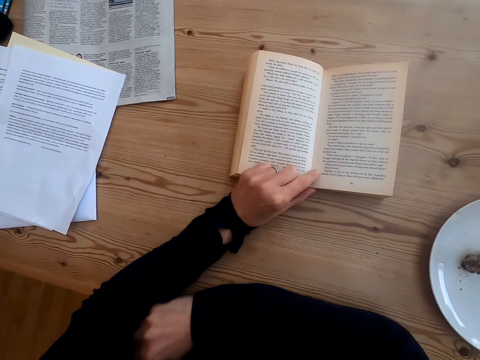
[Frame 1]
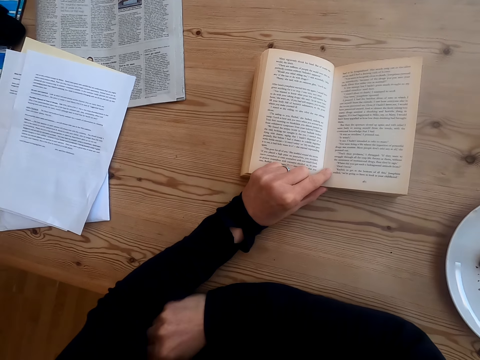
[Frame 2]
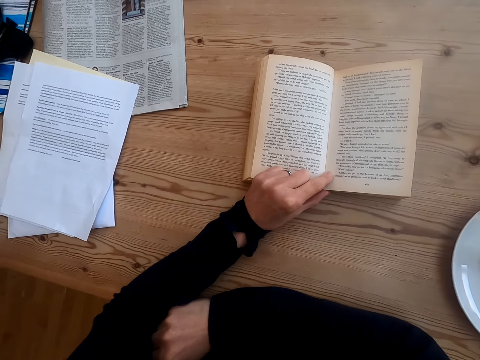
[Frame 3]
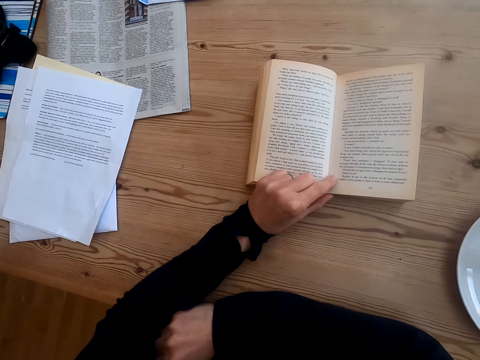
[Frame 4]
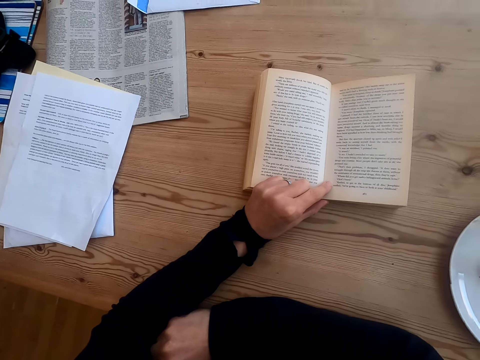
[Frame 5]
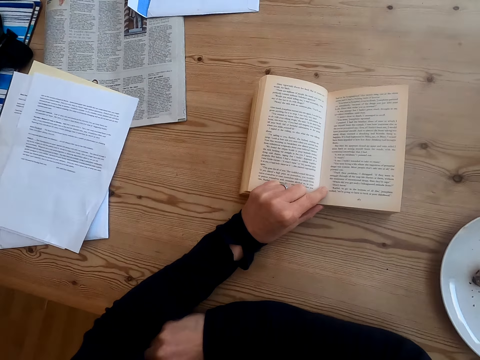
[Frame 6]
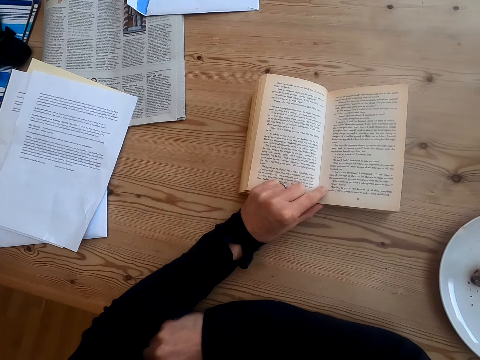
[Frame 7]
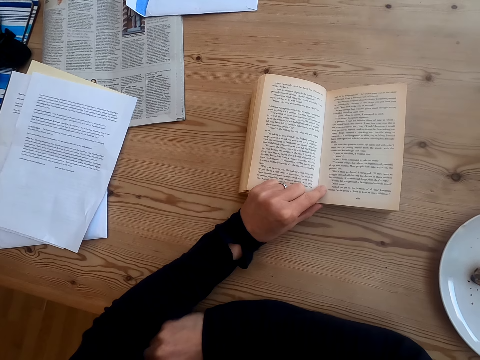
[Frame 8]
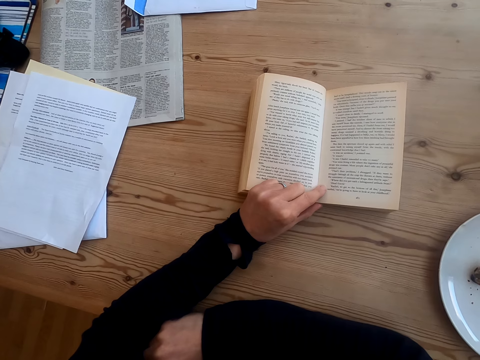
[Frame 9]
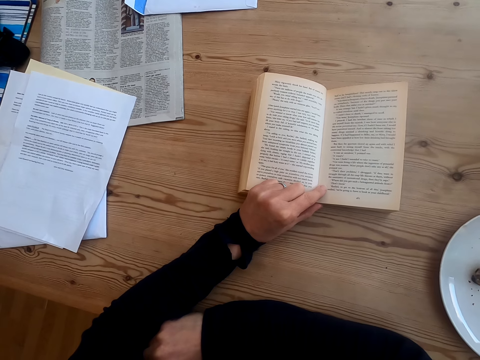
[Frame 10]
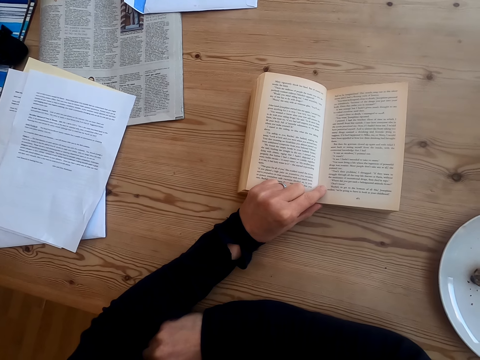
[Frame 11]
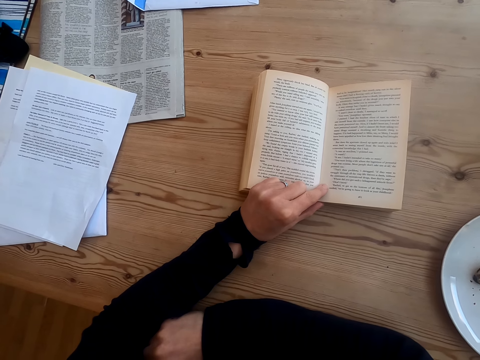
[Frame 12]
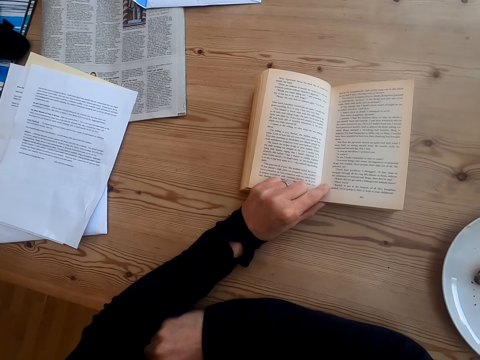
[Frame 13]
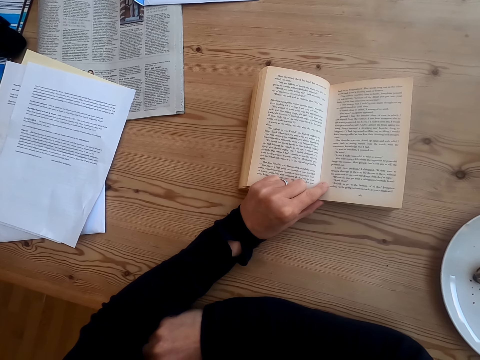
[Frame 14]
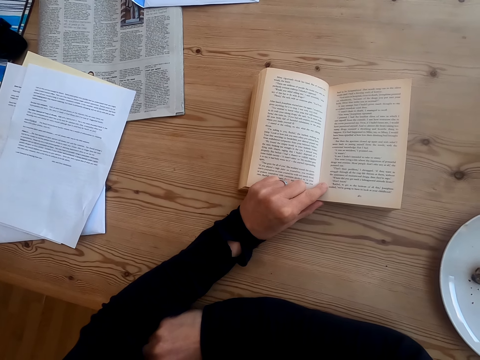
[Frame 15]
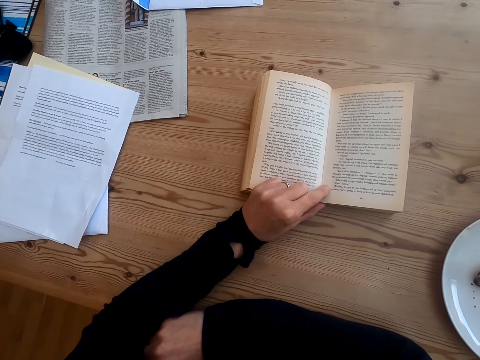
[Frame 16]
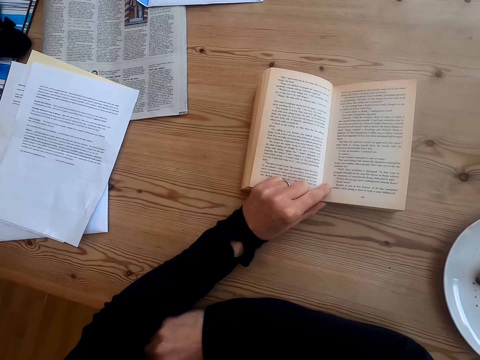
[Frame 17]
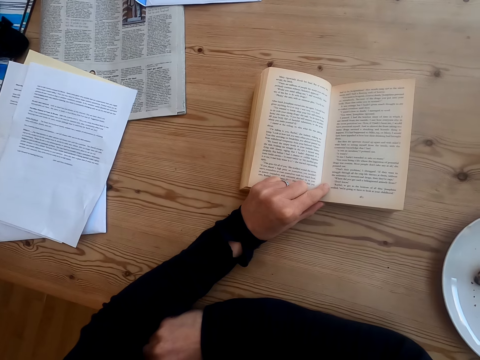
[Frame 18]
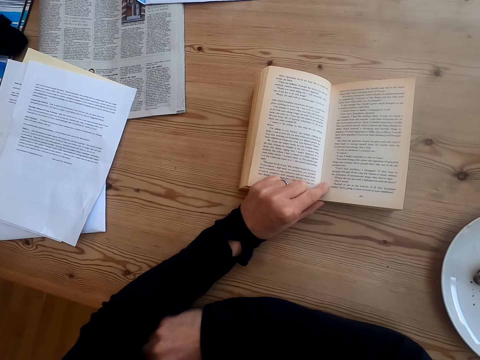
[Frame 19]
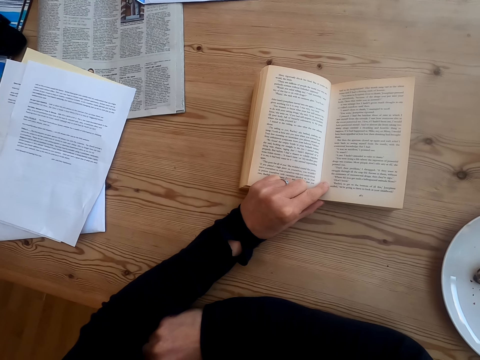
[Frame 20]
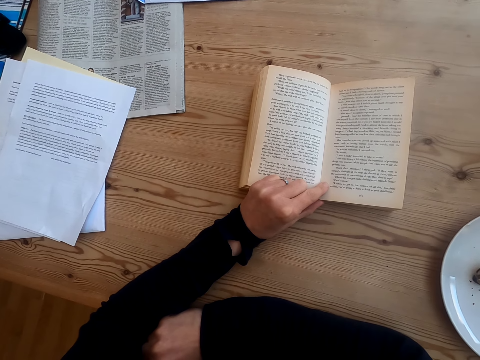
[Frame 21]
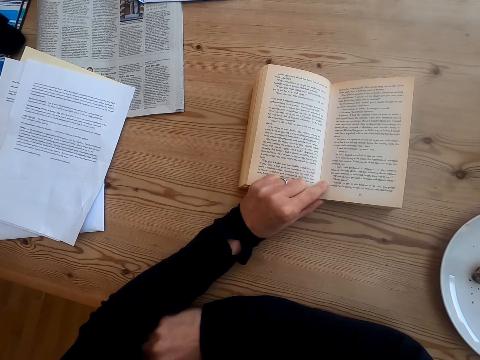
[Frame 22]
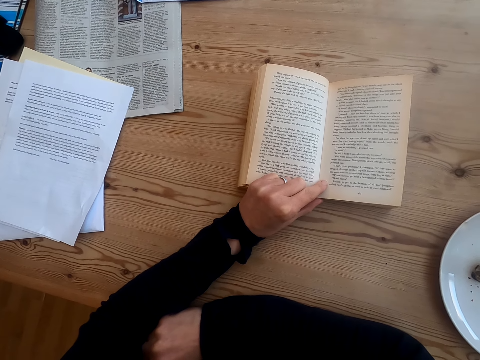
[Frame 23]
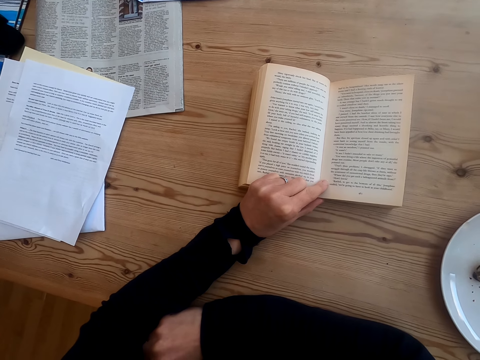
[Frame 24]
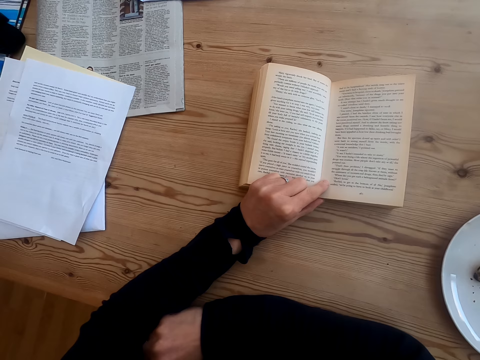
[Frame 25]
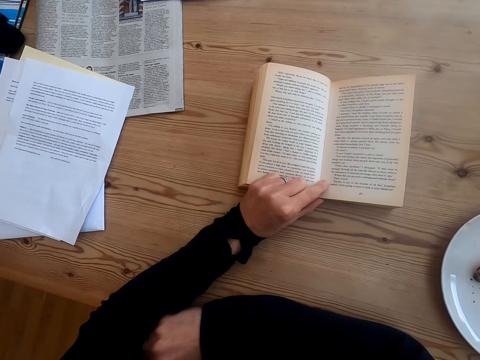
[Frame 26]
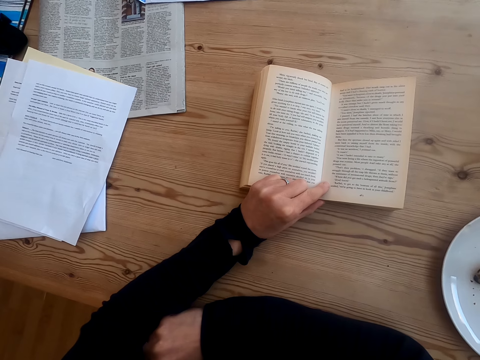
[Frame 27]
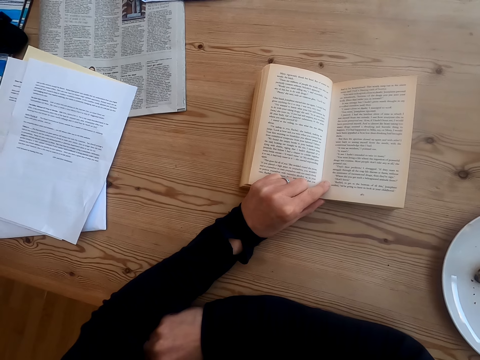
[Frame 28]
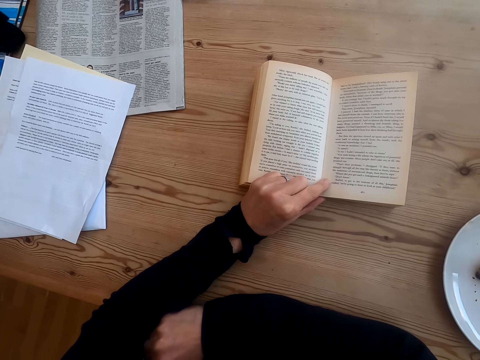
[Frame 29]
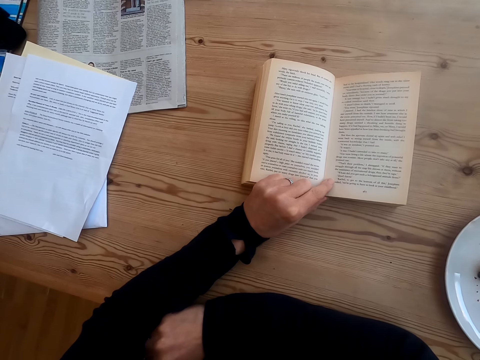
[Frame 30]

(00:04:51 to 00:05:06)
The camera wearer places a hand on the table and reads a book.

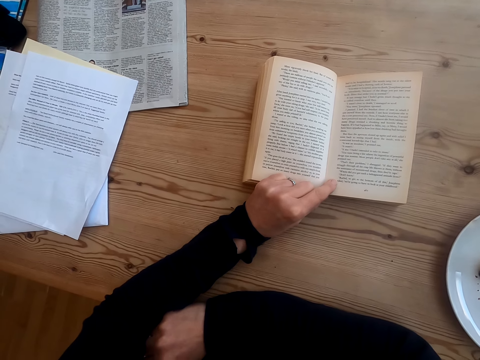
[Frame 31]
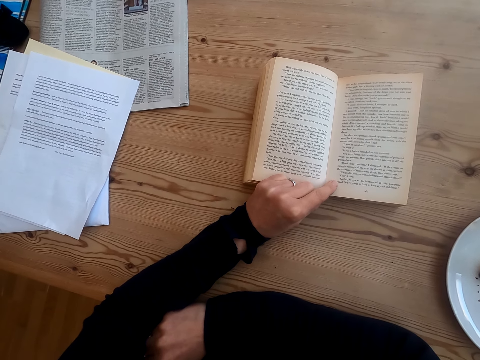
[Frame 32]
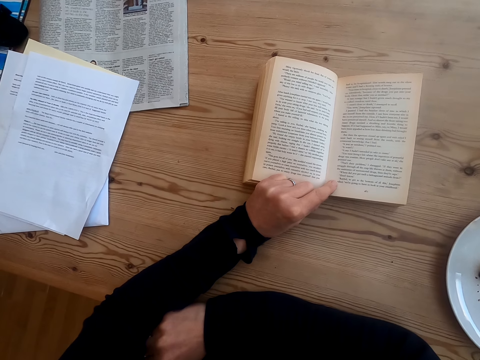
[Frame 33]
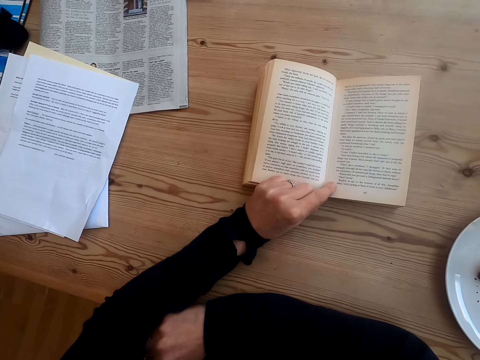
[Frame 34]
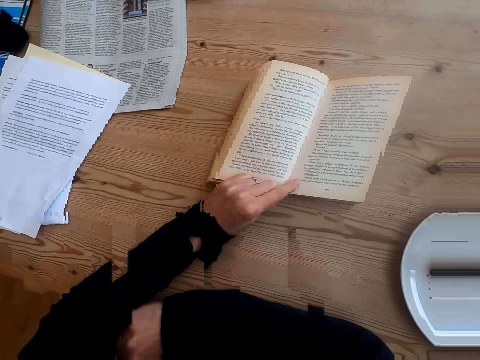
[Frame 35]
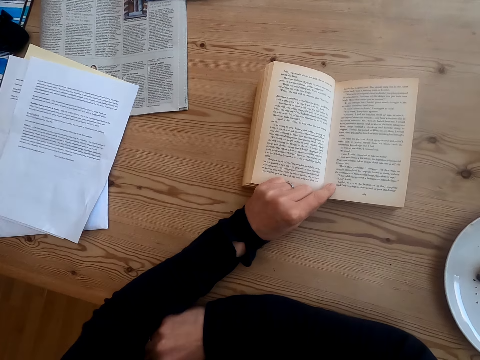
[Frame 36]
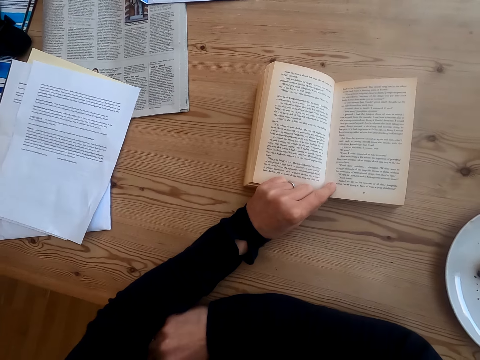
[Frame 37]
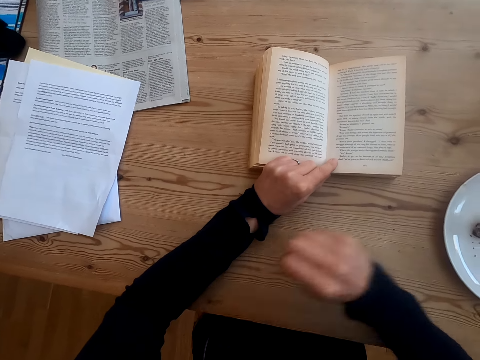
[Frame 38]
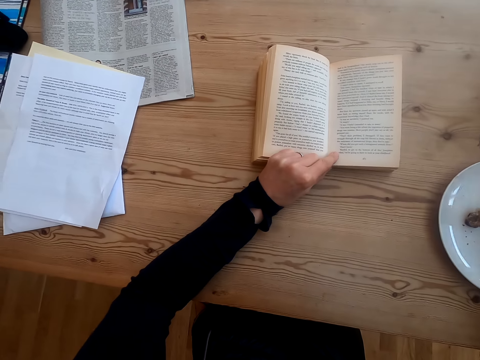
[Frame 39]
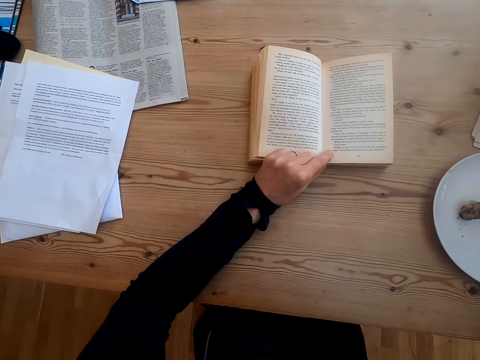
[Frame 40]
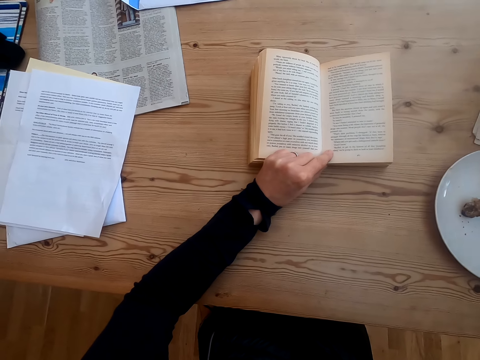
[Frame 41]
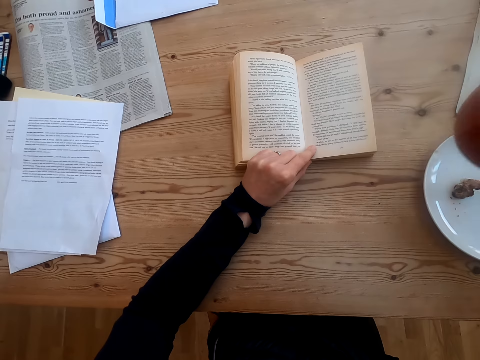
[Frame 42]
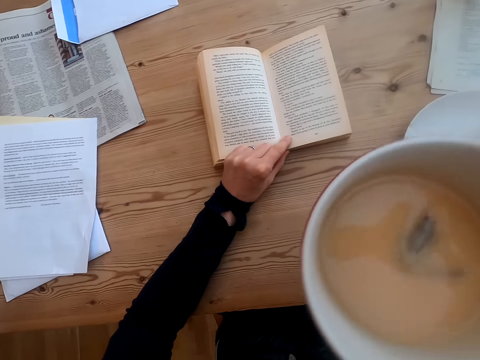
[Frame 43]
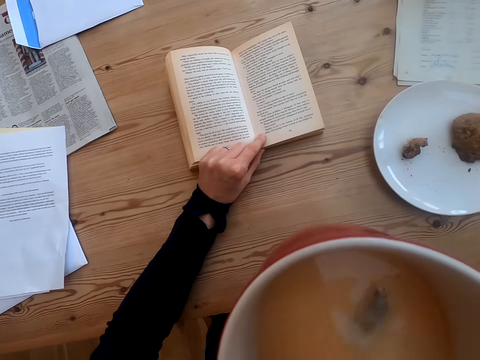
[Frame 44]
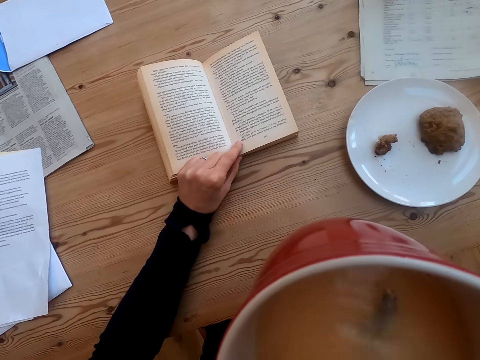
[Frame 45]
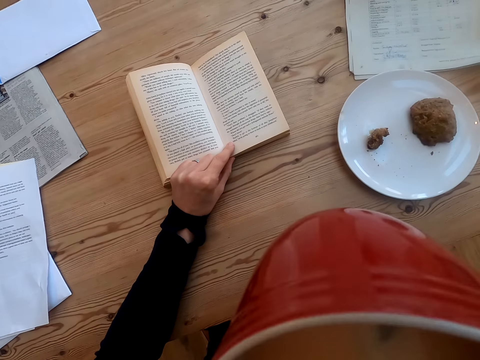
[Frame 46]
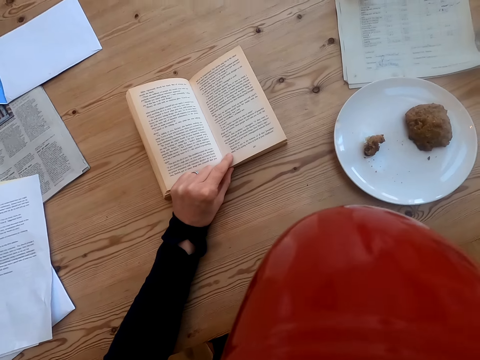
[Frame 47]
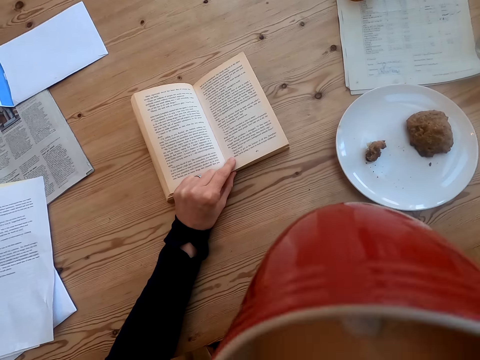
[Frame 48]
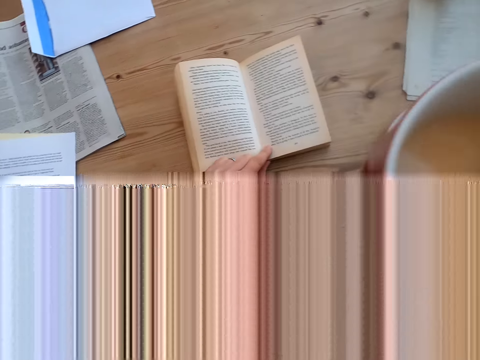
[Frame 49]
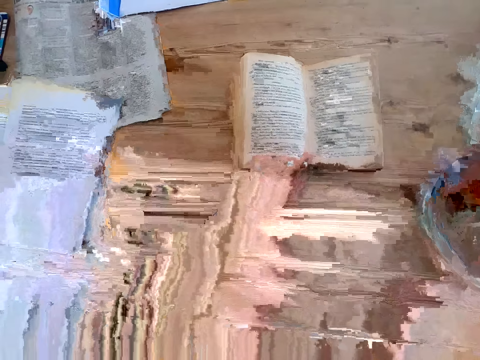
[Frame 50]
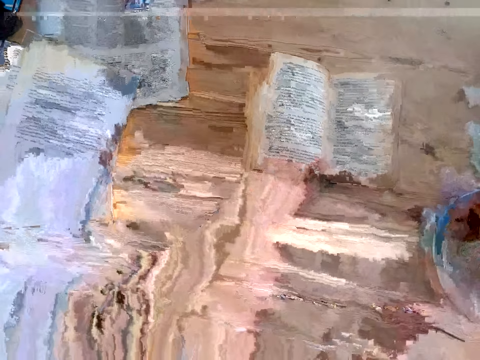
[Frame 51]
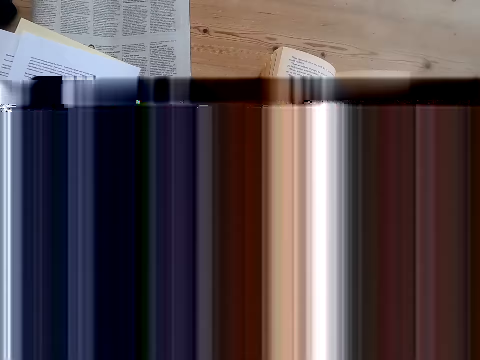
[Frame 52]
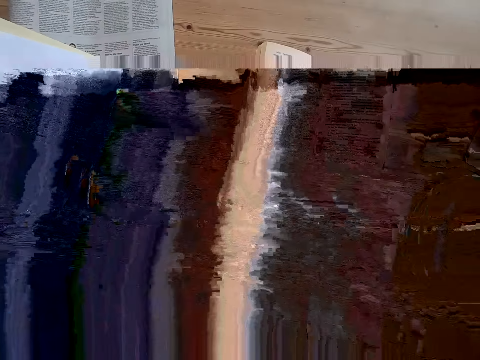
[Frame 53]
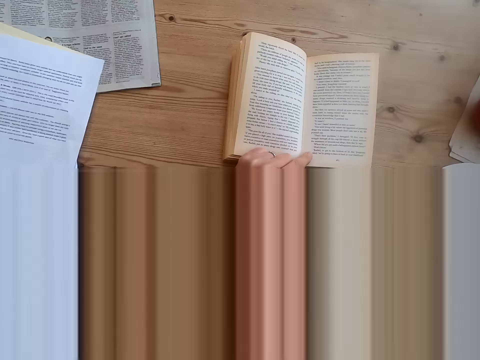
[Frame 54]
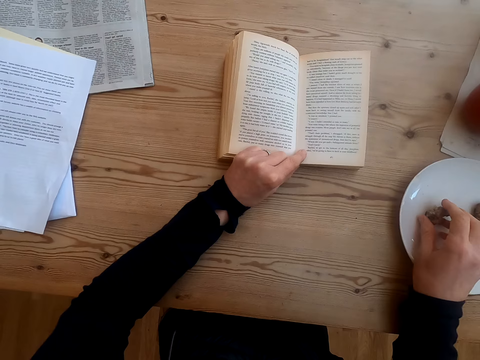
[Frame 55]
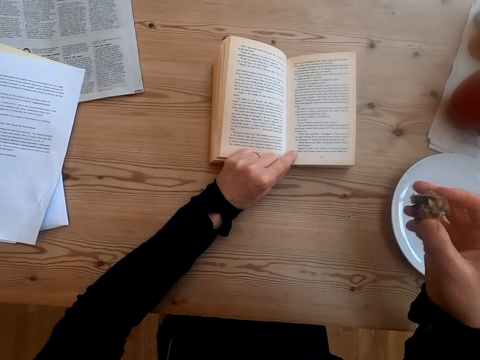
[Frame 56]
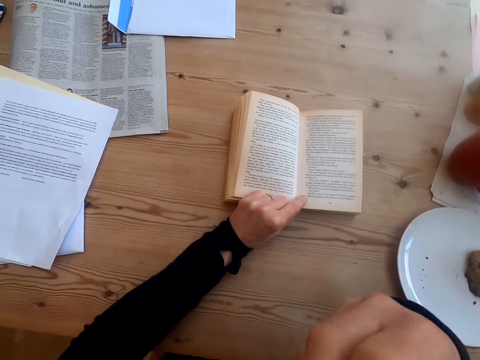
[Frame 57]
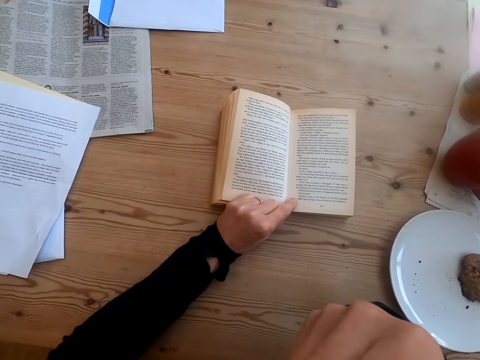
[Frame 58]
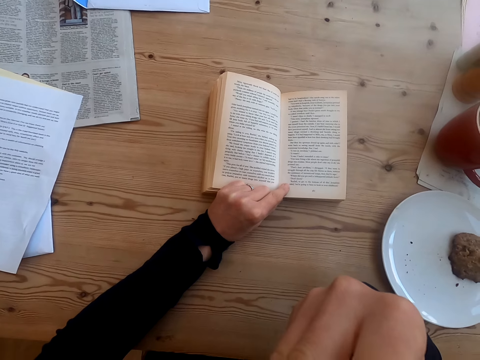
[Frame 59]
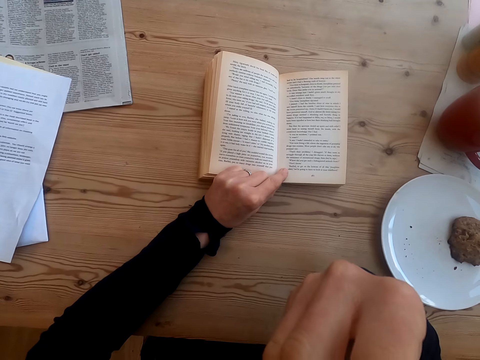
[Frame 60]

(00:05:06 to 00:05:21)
The camera wearer picks up a cup of tea on the table. They drink the tea. They put the cup of tea on the table. They pick up food on the plate. They bite the food.
